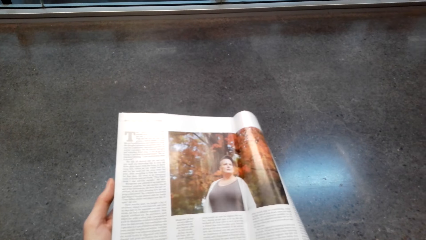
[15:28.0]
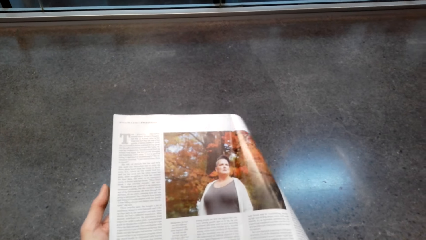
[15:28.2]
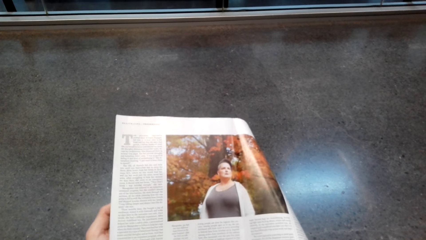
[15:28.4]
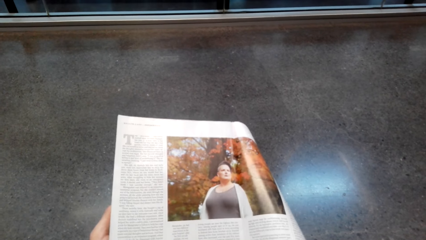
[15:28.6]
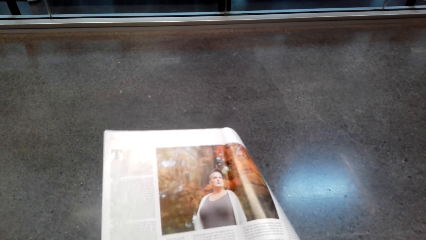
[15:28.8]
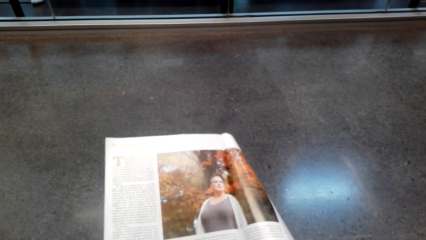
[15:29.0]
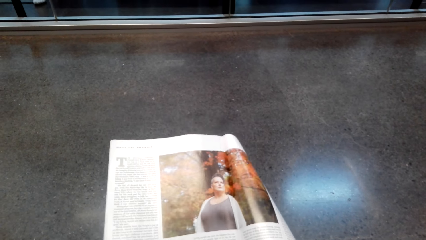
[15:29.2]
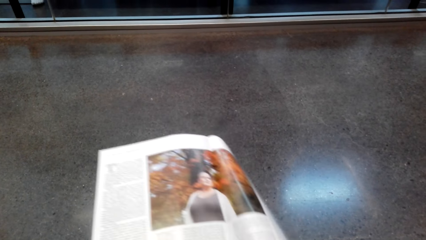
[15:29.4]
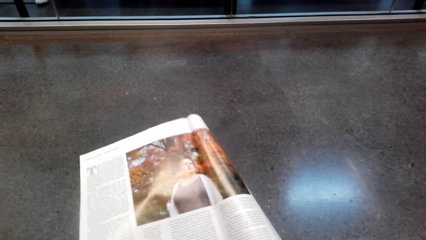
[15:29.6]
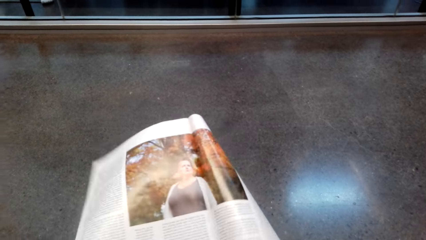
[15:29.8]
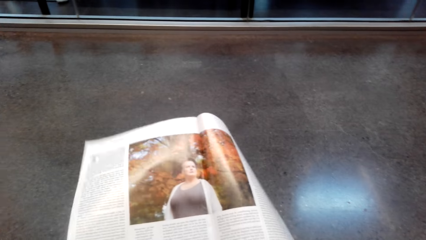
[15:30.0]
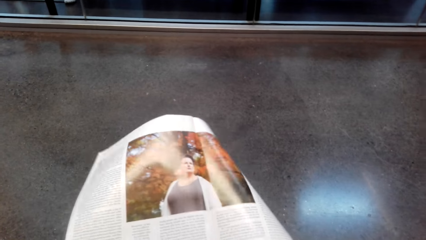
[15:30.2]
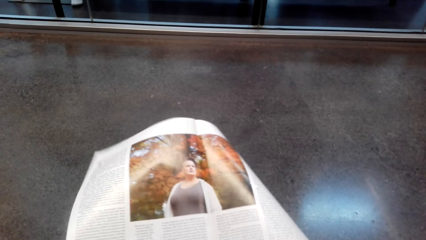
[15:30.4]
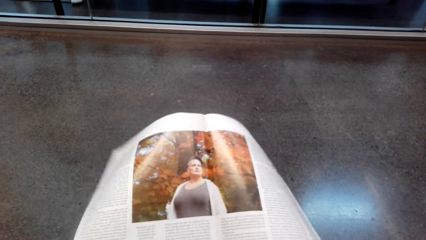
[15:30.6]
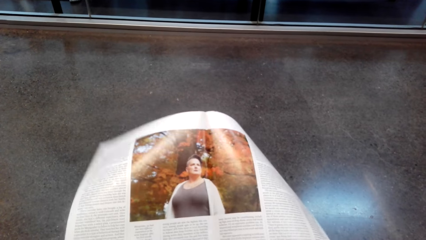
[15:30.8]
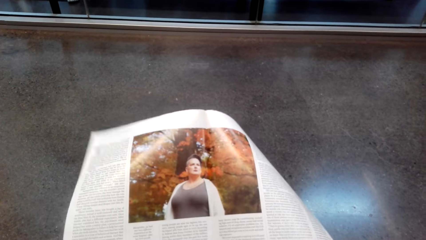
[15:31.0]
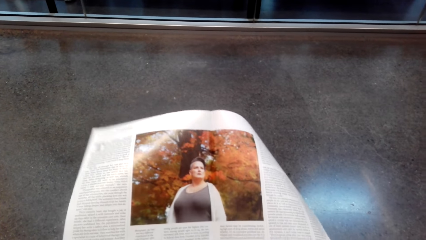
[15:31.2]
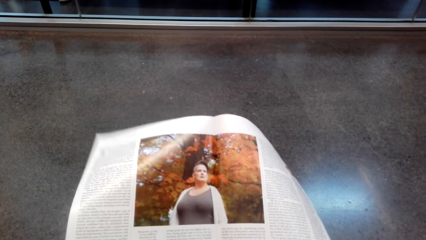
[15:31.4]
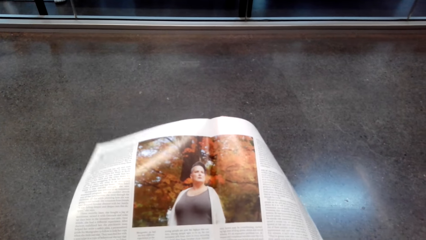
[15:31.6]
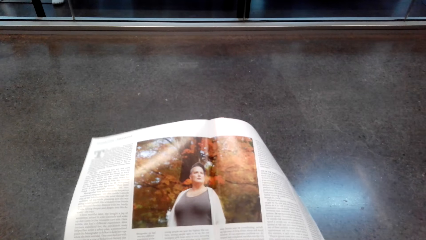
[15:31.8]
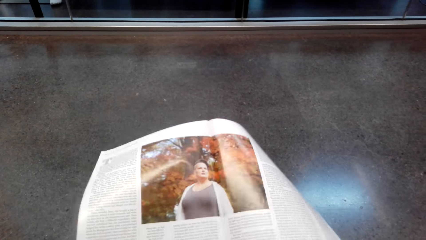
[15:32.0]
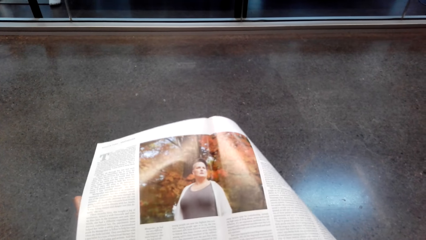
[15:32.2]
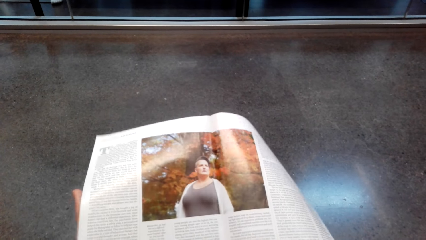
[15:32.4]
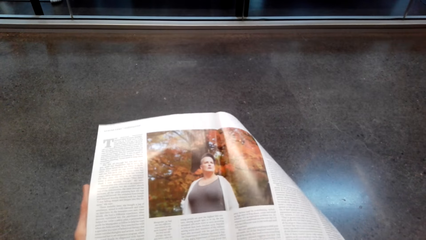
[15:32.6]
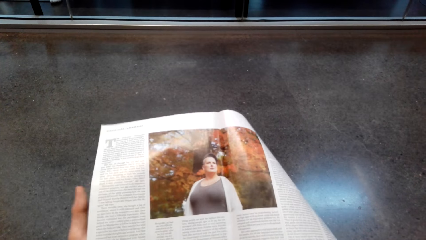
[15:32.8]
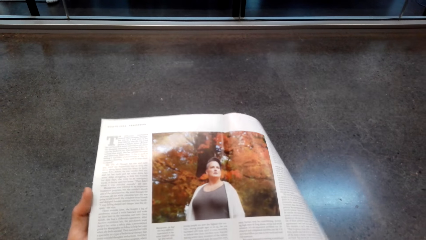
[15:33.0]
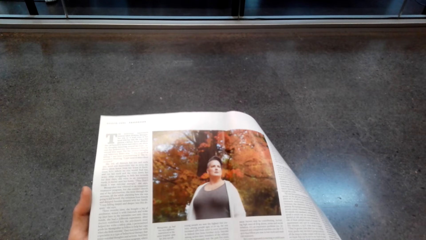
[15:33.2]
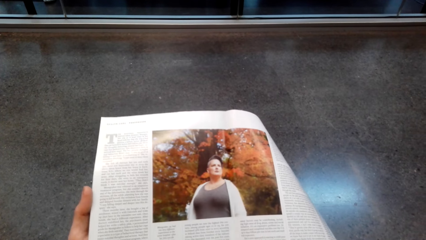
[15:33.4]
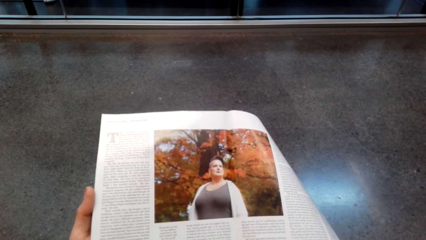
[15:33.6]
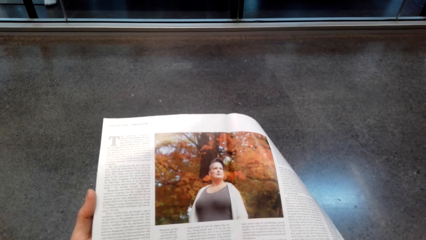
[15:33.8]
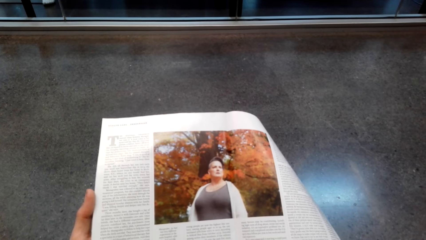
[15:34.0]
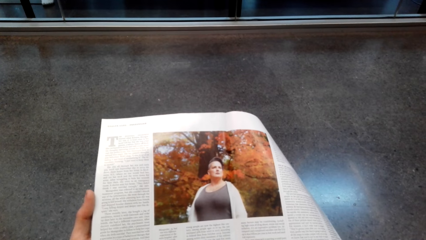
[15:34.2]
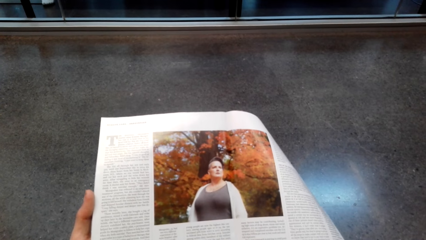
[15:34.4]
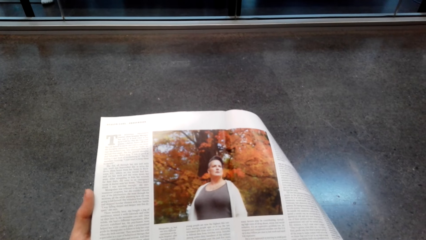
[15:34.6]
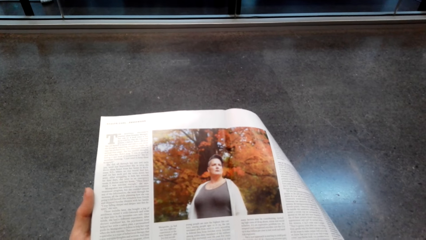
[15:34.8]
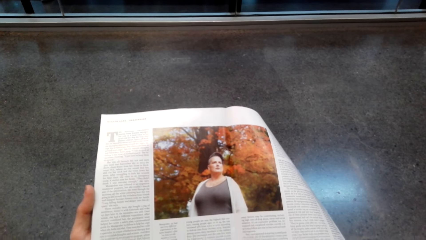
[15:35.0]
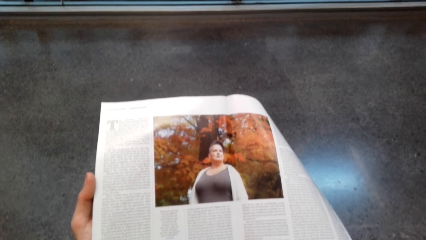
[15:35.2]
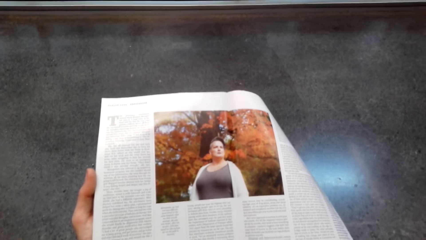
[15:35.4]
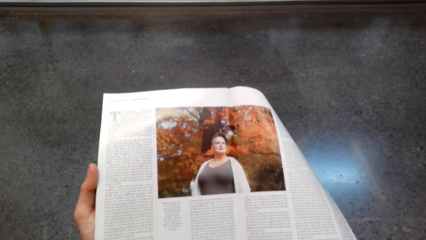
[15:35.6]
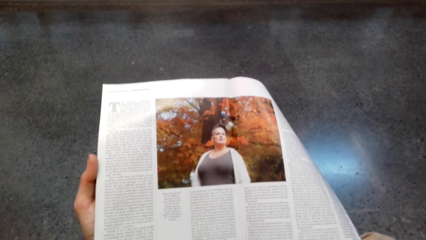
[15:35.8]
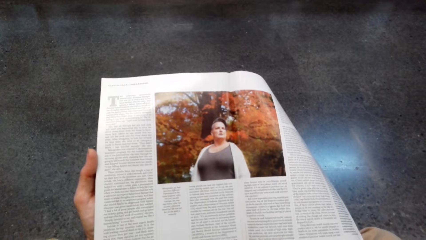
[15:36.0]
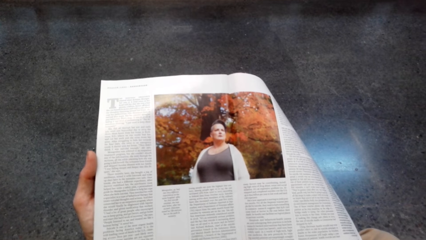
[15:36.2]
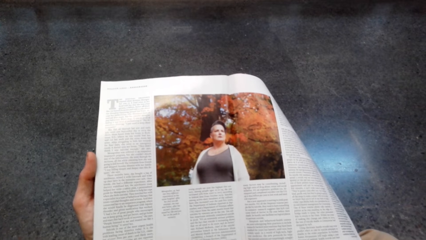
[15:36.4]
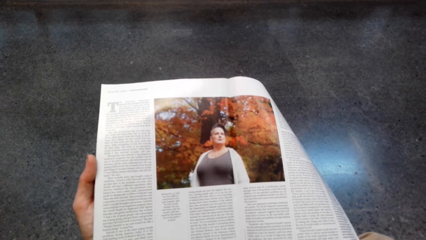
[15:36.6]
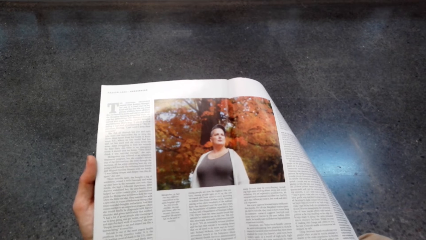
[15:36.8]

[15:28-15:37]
The camera wearer adjusts the magazine. They read the magazine.

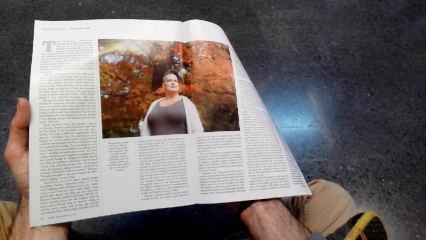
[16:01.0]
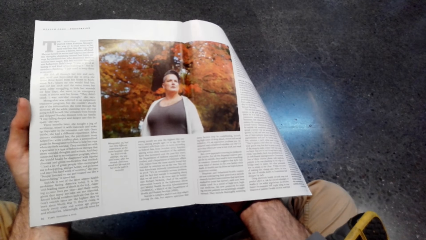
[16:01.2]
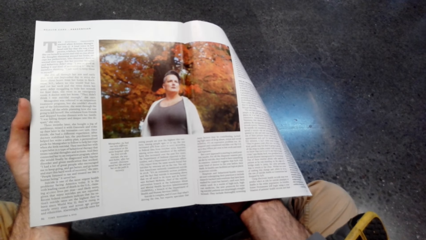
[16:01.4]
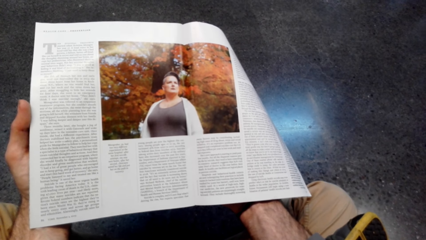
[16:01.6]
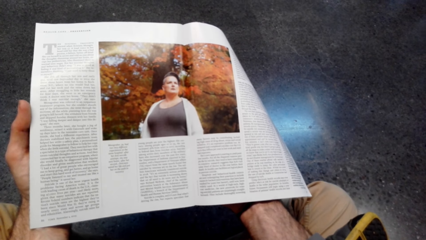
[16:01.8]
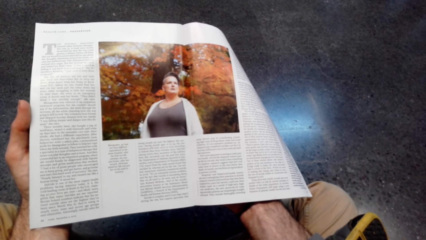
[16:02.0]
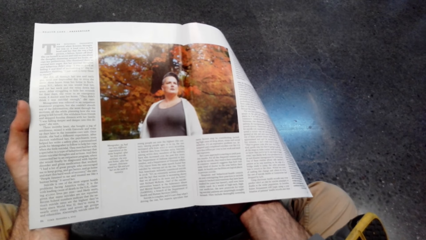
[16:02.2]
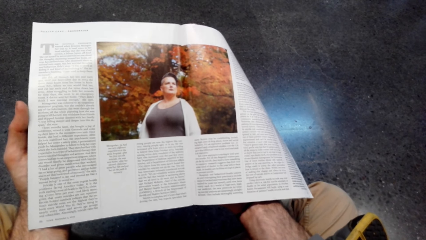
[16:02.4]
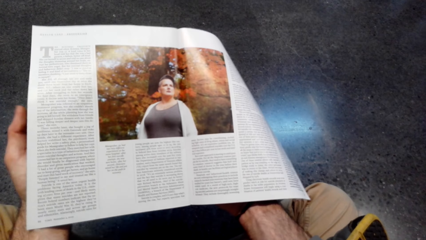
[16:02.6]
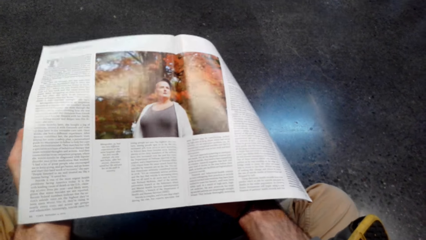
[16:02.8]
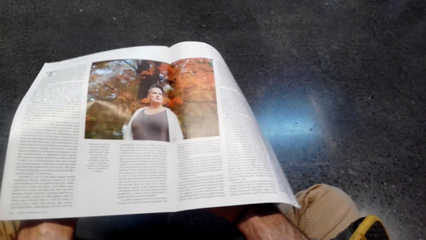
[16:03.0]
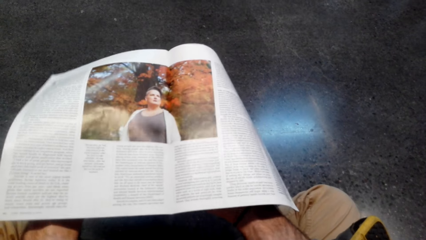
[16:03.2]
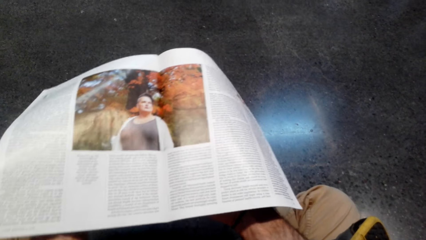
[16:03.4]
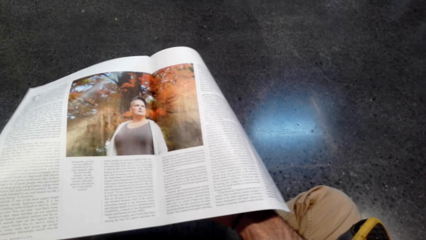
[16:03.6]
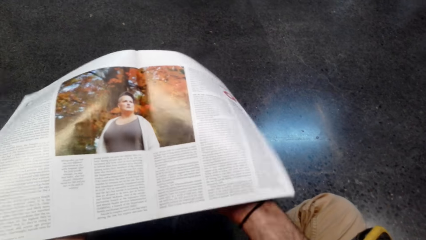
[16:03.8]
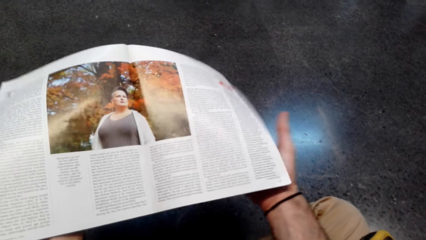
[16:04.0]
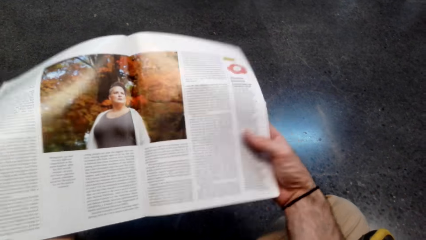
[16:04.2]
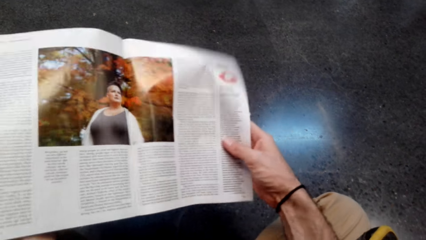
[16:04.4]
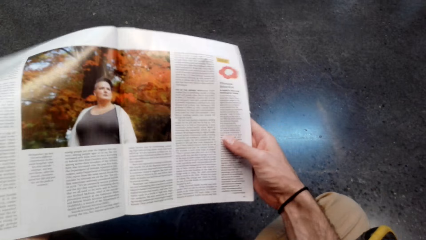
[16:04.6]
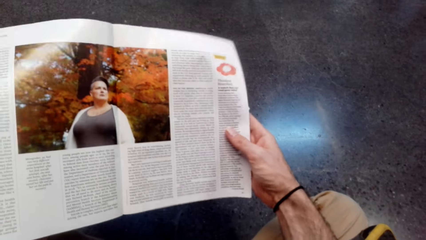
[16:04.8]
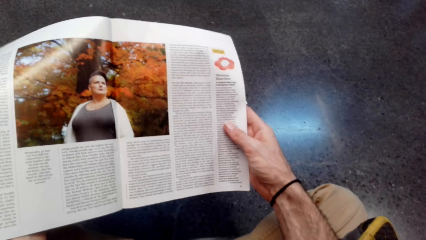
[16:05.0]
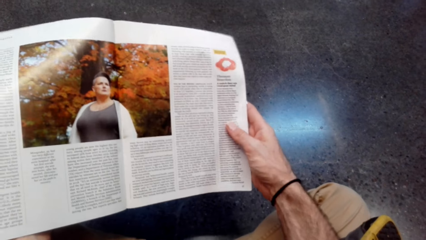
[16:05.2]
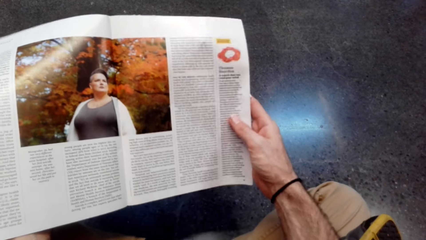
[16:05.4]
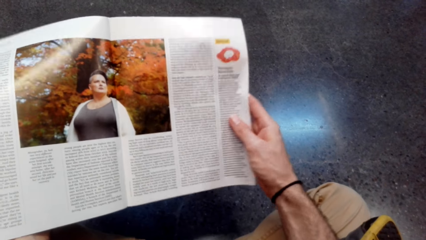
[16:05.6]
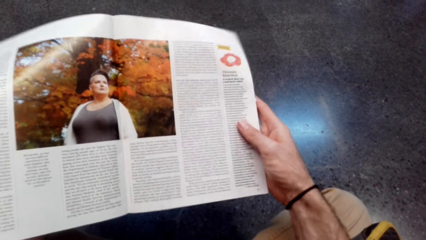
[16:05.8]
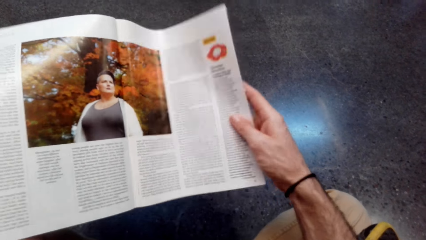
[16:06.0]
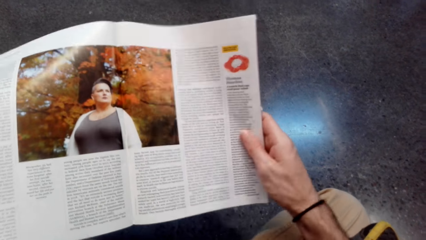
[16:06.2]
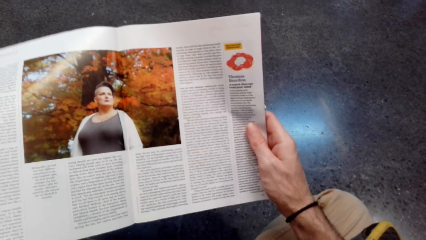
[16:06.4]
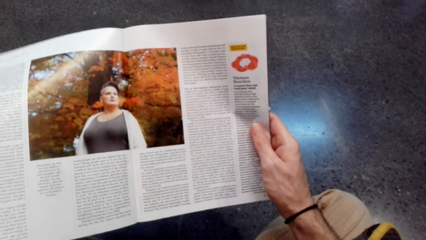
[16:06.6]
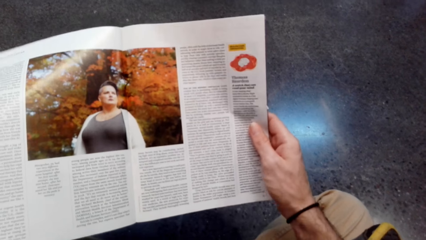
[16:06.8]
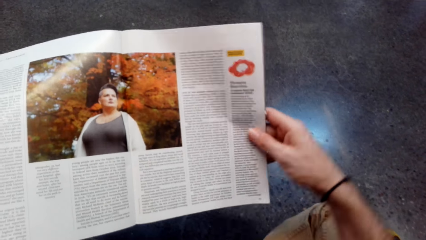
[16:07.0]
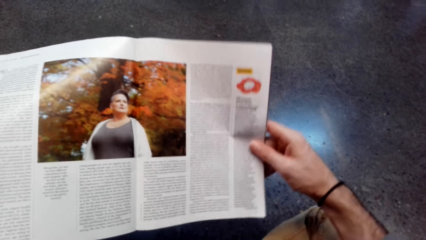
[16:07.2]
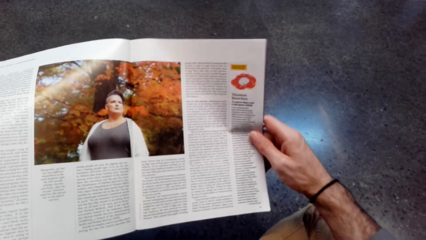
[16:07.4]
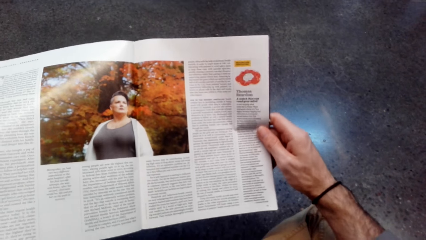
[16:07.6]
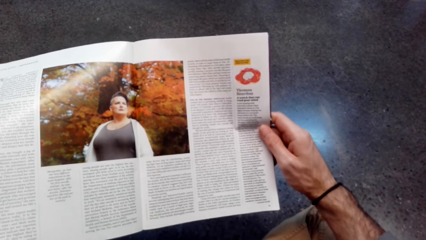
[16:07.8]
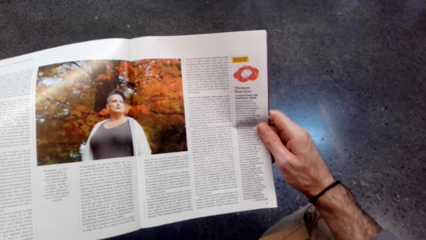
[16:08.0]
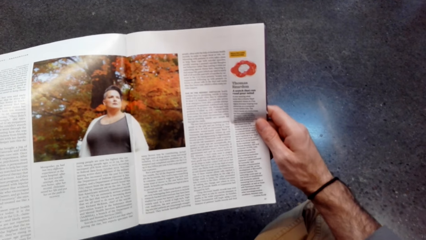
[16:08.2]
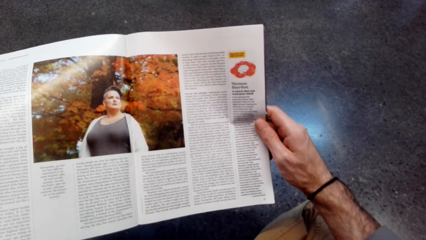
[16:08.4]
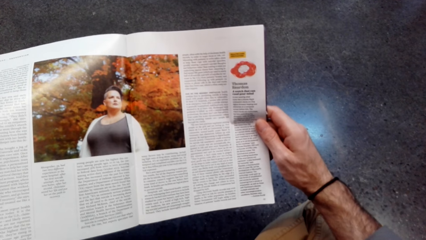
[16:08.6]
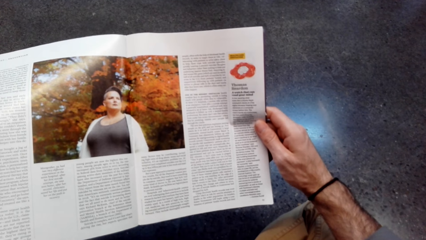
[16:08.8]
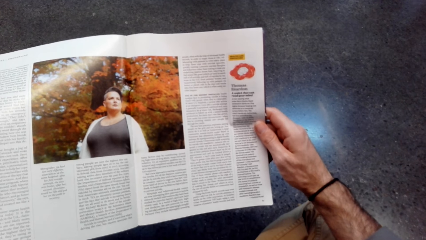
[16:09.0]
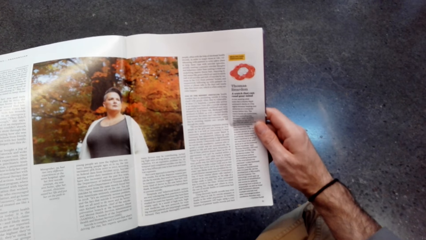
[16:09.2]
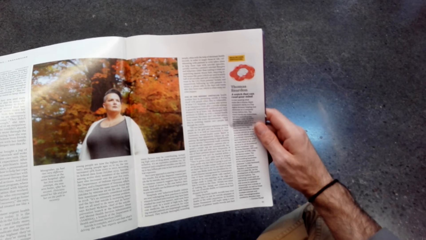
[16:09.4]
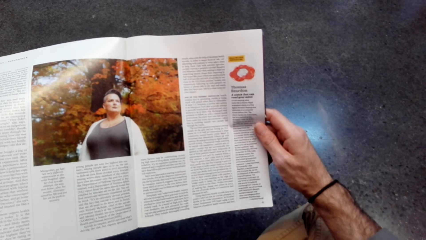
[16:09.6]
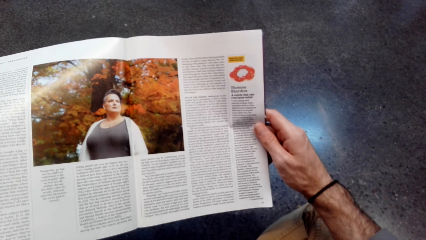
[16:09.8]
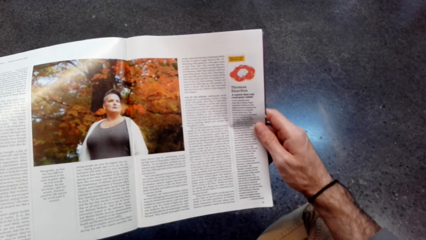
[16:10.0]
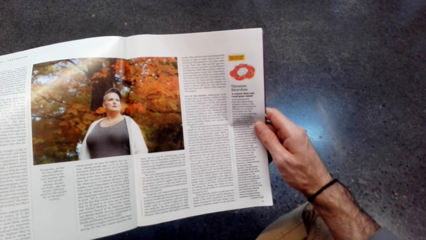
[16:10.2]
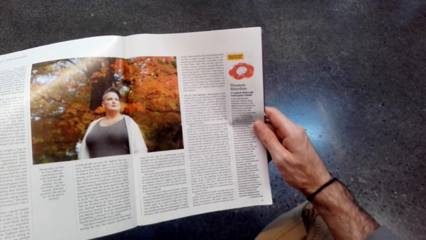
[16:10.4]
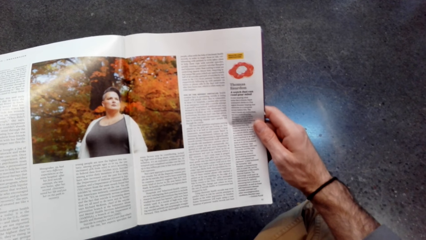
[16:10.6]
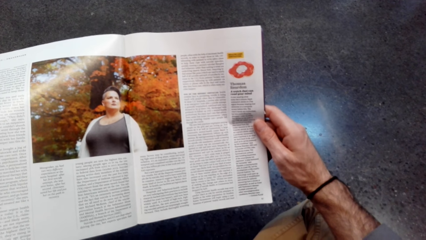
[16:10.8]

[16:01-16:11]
The camera wearer adjusts the magazine. They read the magazine.
